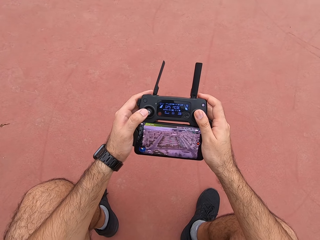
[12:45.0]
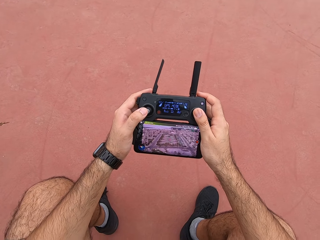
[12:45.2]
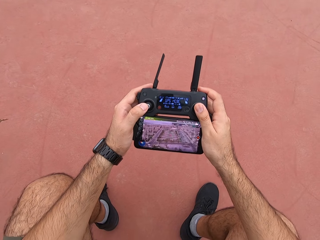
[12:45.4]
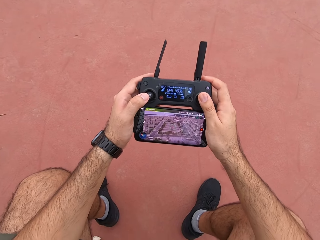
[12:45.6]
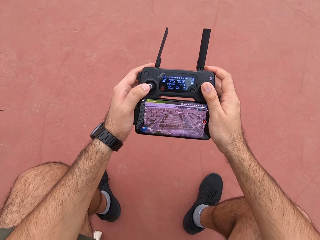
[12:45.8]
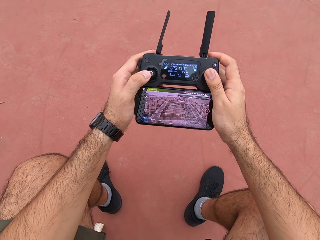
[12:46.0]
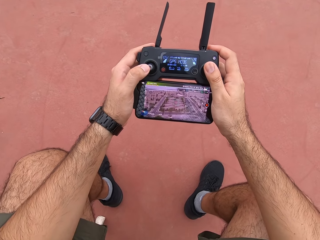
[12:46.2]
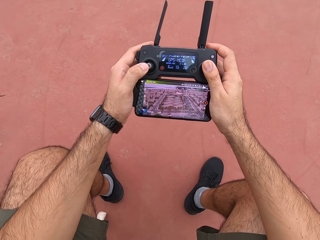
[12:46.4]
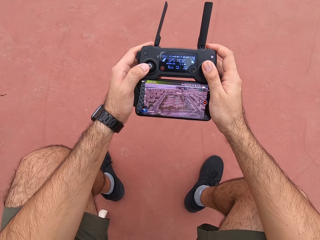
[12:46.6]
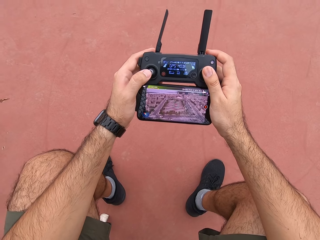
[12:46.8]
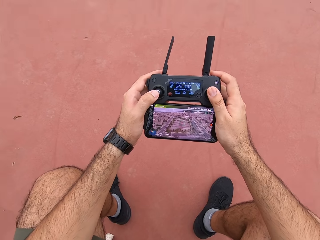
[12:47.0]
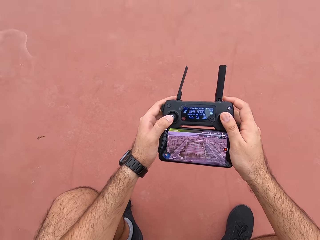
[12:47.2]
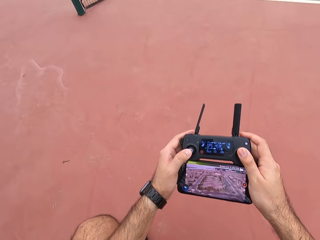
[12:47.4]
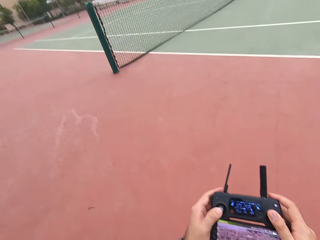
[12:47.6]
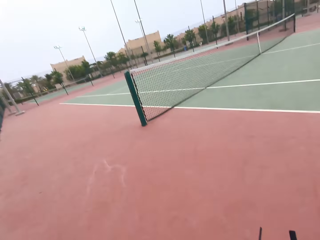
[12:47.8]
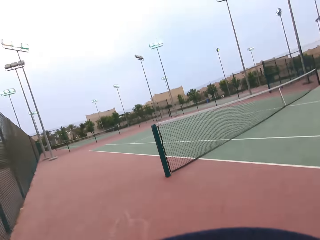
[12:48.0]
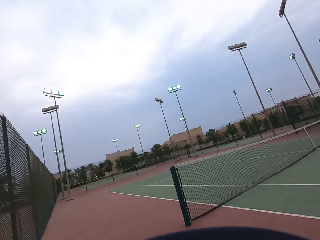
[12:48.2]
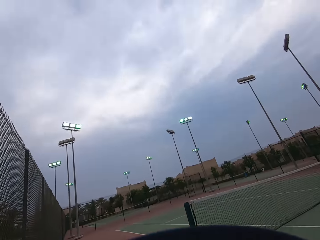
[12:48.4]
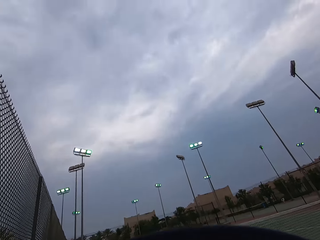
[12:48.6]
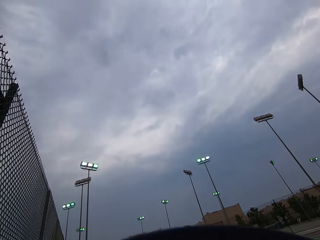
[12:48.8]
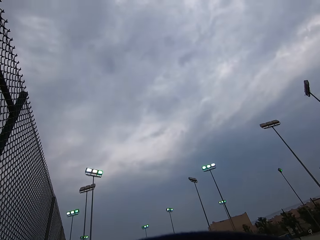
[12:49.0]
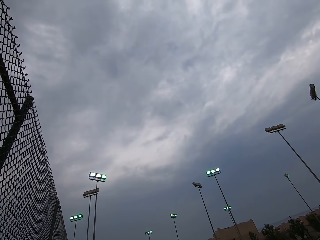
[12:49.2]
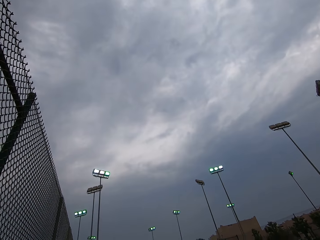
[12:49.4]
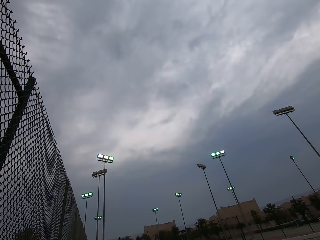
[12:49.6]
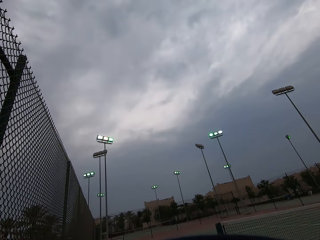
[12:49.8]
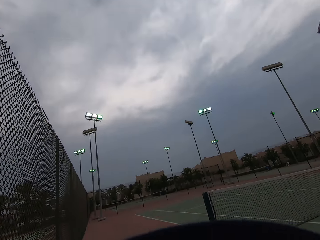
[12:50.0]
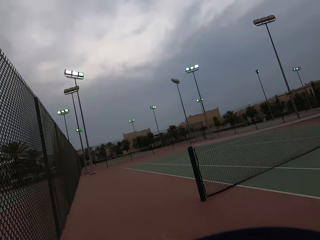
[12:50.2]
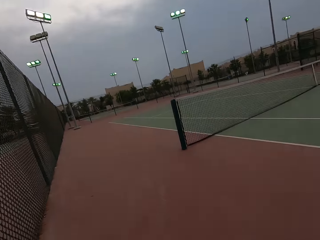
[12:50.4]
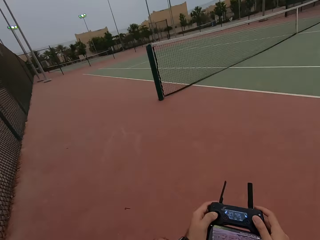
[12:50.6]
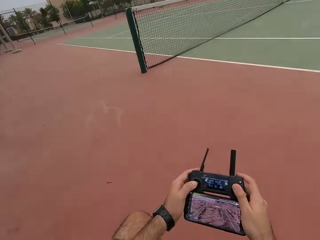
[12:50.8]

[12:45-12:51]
The camera wearer stares at the drone on the left up side.

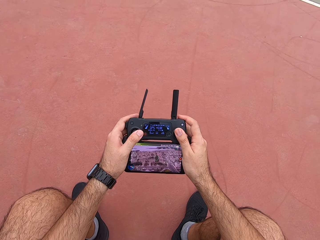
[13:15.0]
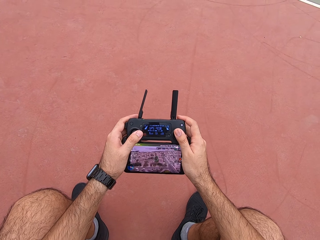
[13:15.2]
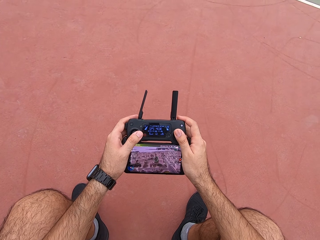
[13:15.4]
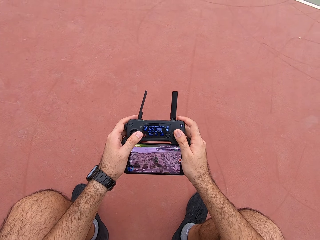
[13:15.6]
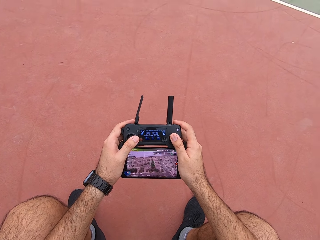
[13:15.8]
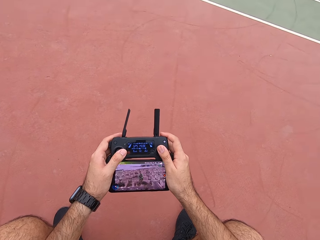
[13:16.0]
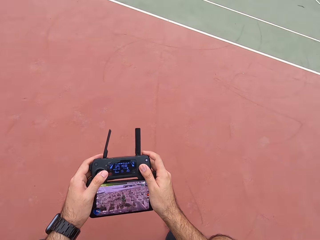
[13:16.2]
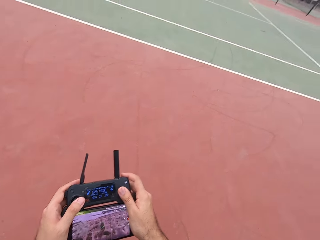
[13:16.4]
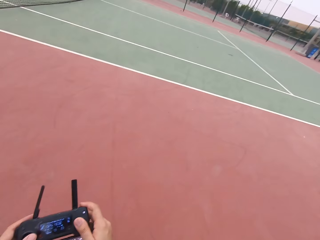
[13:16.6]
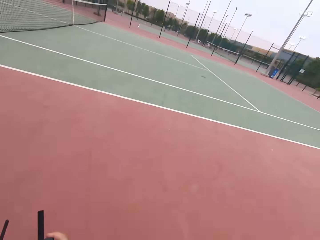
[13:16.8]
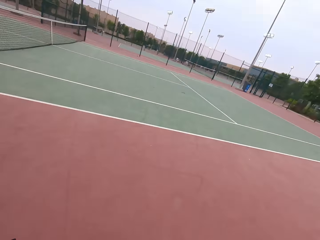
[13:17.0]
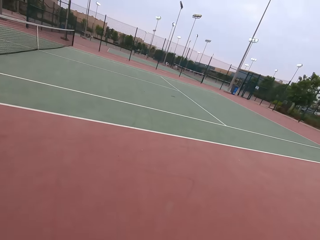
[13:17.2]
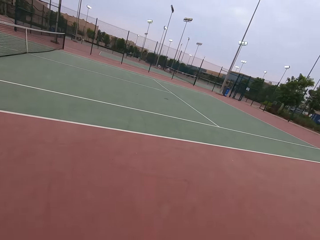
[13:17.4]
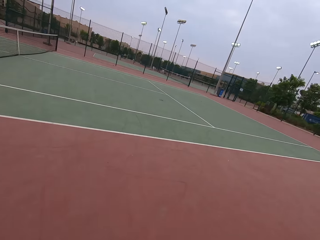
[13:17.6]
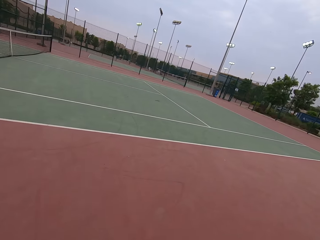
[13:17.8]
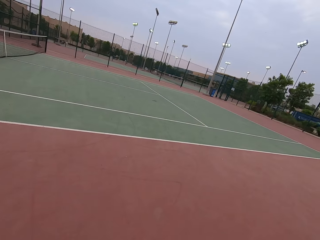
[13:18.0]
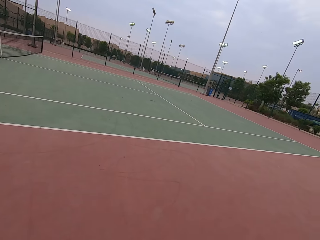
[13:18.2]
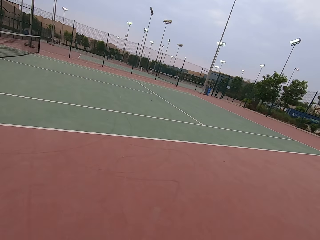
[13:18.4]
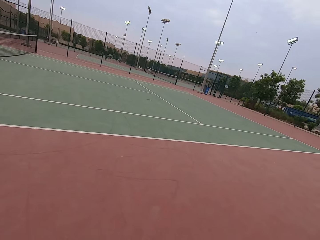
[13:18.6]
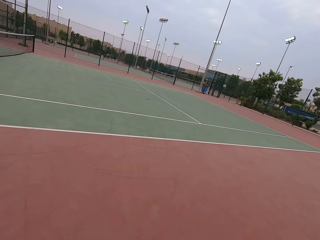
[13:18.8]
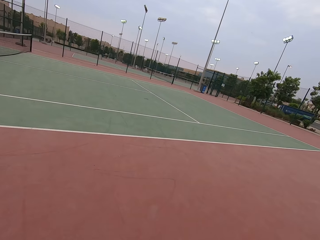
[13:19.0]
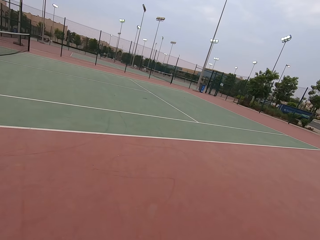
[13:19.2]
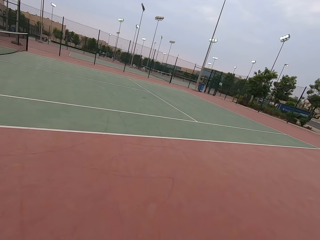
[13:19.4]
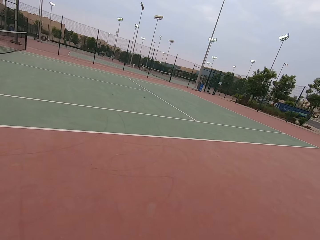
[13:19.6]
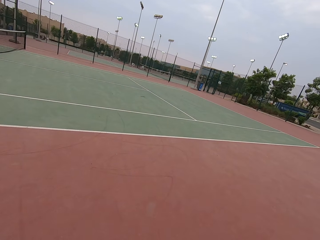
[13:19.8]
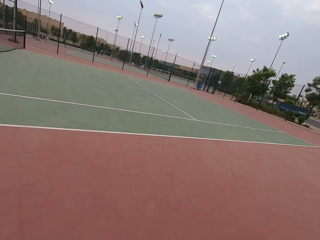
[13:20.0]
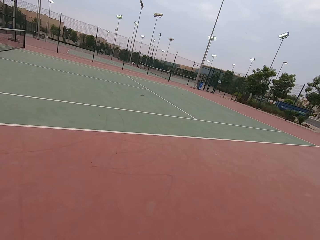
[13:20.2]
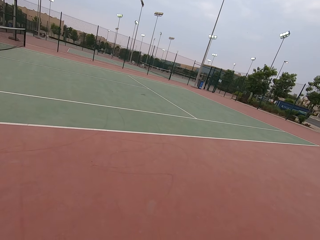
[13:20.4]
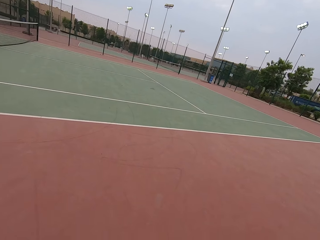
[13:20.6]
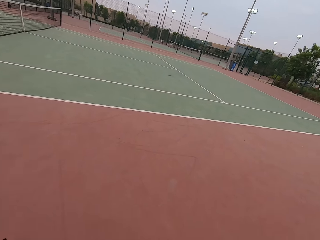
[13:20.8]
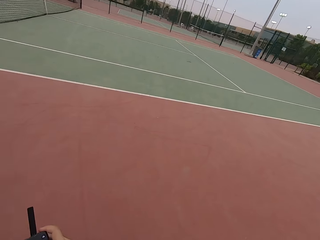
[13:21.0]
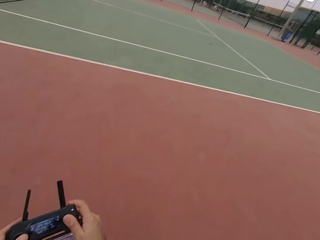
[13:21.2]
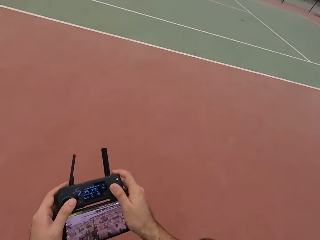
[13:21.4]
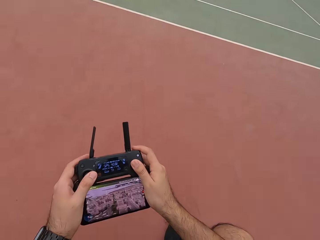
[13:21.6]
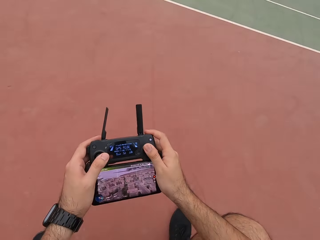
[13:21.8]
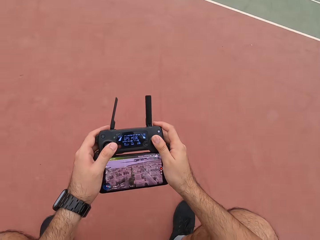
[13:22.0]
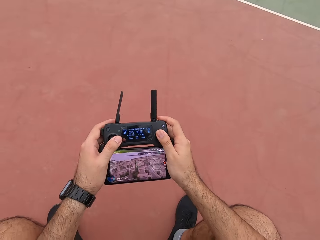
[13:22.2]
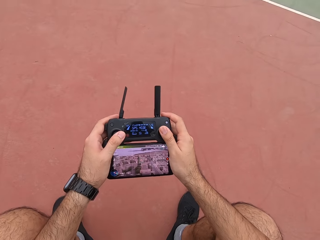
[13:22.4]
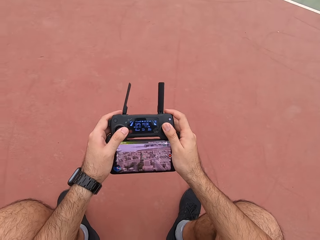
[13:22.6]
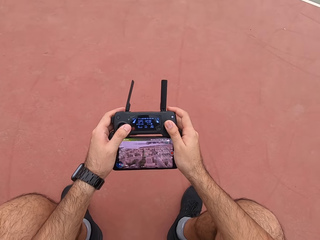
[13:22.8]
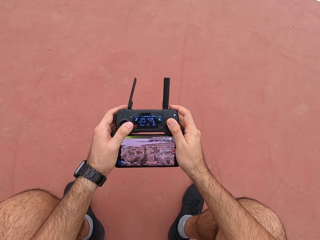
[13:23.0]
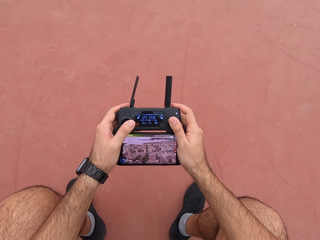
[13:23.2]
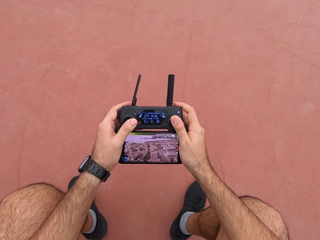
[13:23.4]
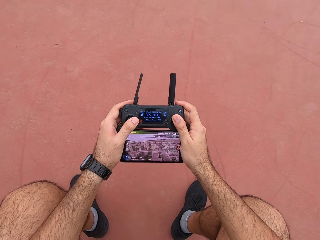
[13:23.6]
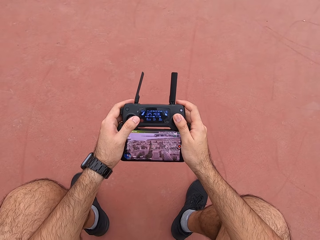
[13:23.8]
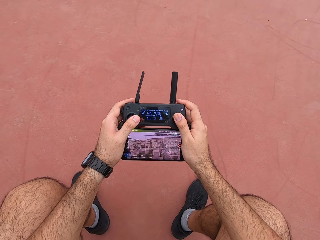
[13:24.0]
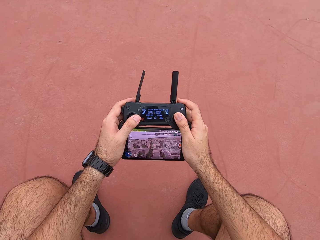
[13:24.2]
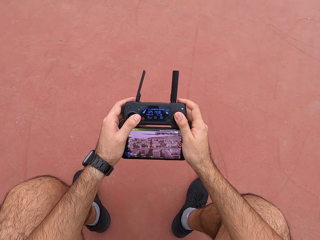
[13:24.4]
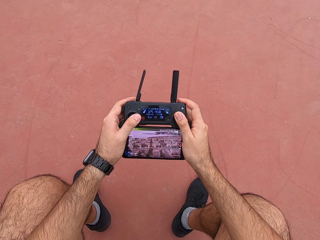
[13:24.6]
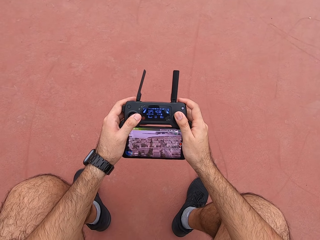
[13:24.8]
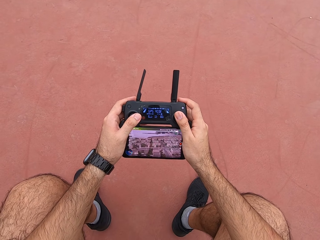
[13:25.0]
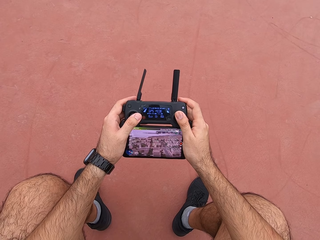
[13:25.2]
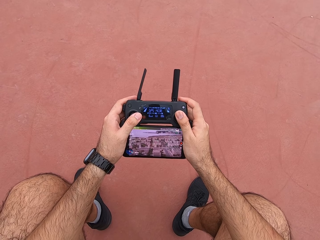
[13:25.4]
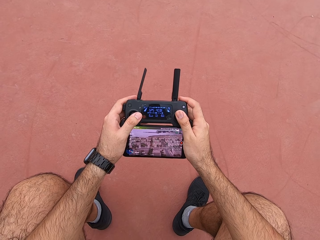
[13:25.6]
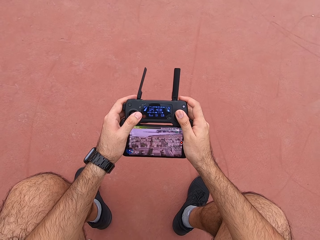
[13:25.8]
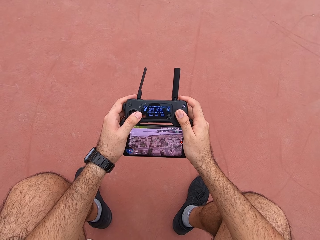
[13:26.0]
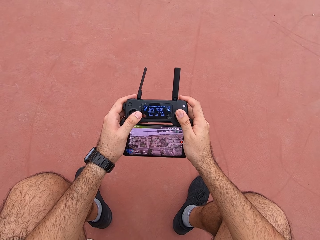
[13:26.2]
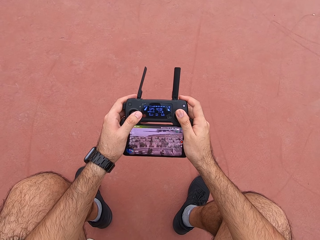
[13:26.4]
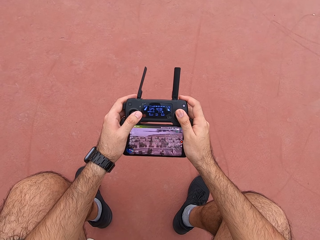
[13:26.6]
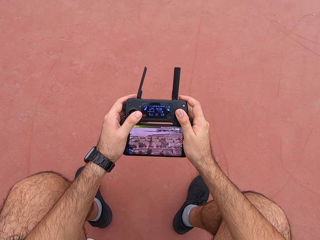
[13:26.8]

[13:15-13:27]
The camera wearer stares at the drone. They operate the drone controller radio.

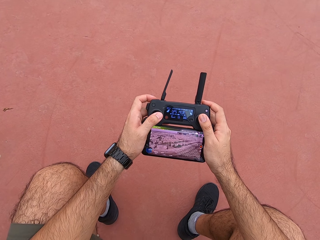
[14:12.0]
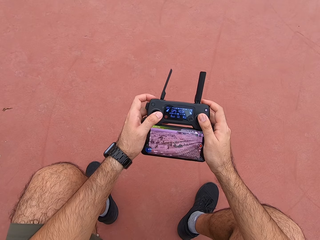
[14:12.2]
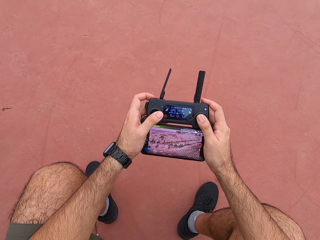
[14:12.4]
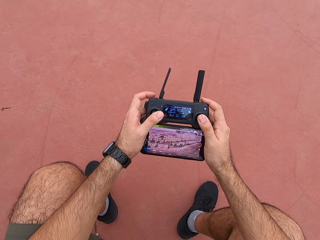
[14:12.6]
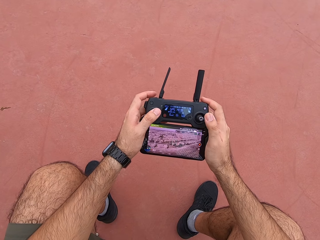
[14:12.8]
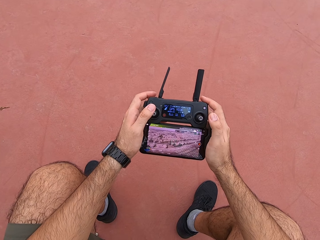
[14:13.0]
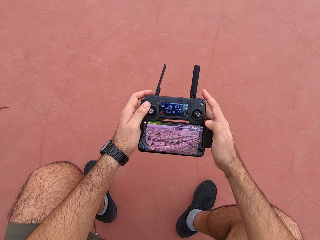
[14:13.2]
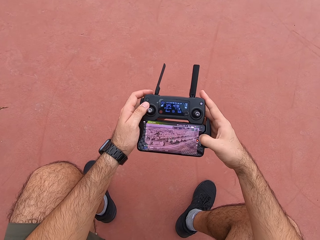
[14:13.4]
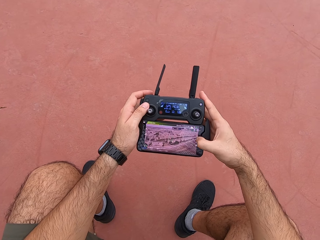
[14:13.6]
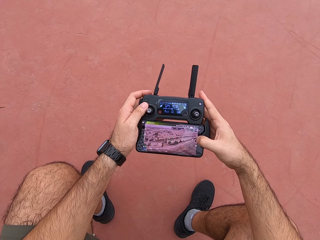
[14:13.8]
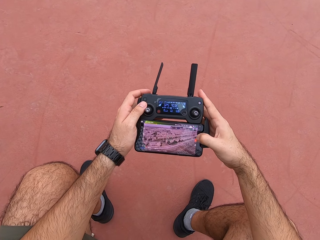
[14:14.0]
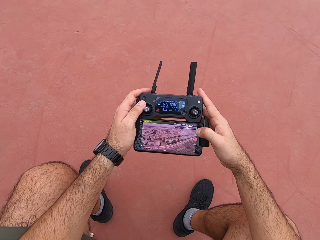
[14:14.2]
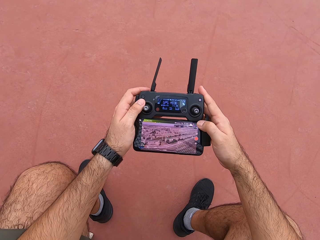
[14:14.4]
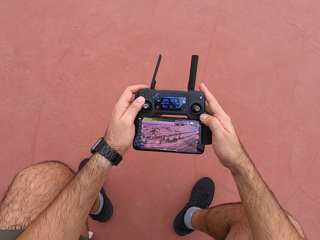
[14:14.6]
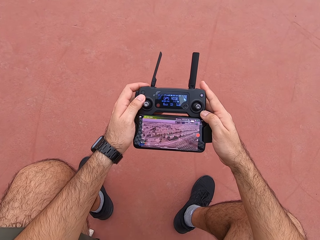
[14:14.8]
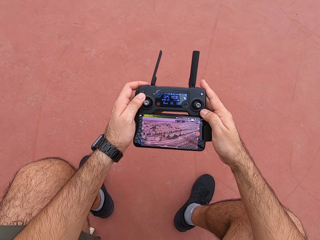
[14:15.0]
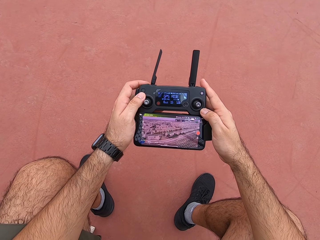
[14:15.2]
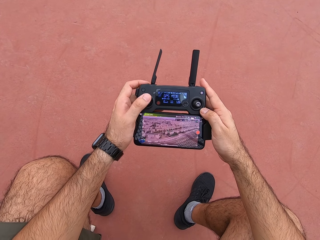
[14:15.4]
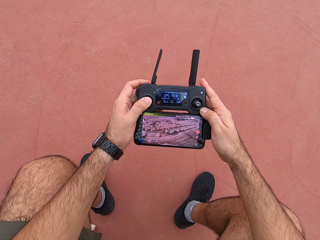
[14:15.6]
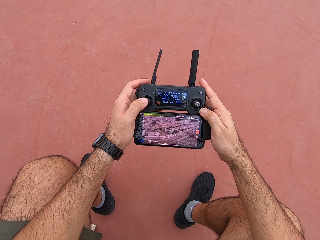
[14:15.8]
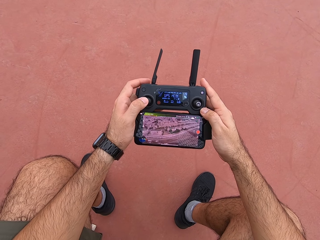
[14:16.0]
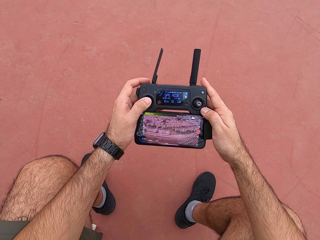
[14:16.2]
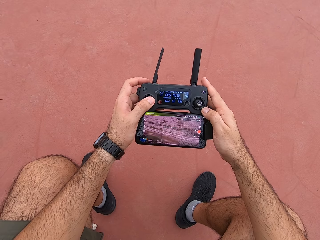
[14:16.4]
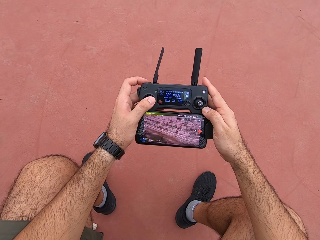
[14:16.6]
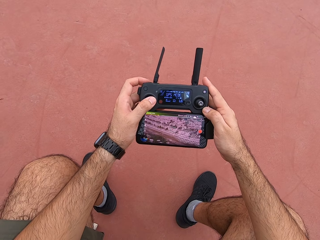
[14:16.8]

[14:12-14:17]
The camera wearer taps on the game console wireless handheld player. They play on the game console wireless handheld player.
